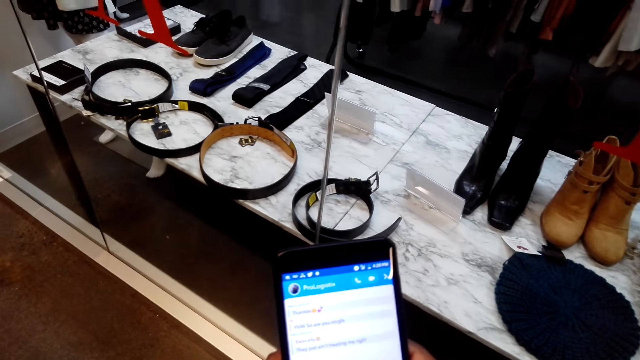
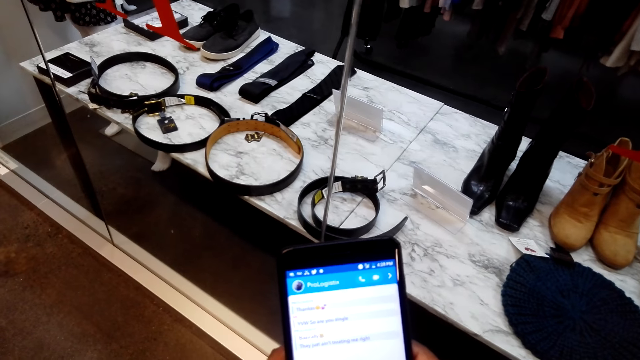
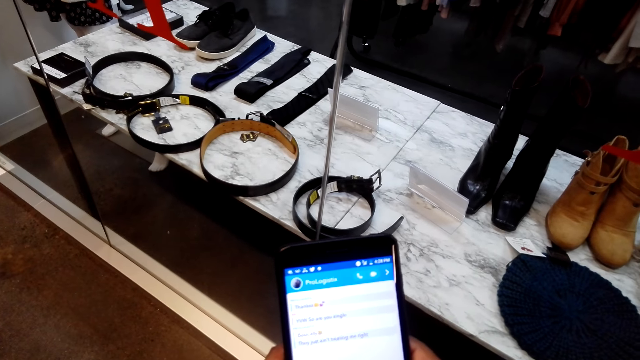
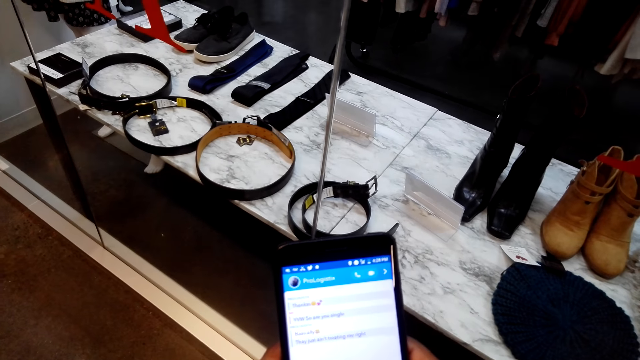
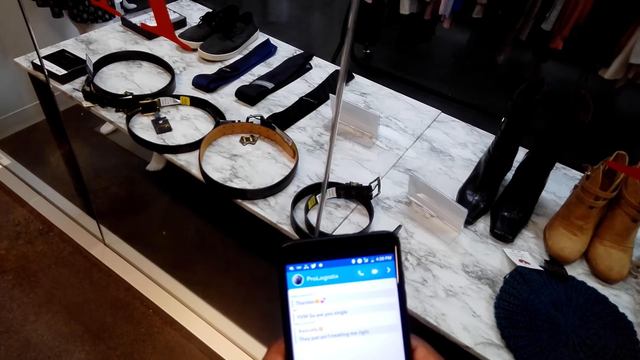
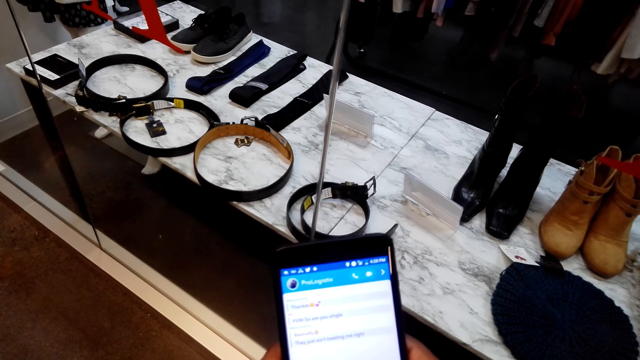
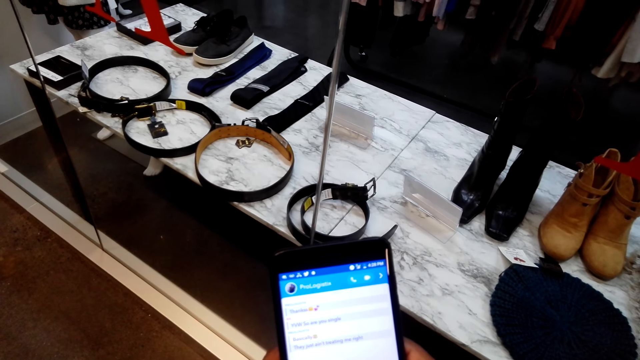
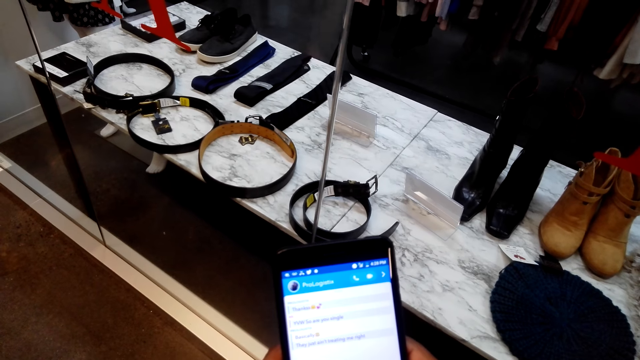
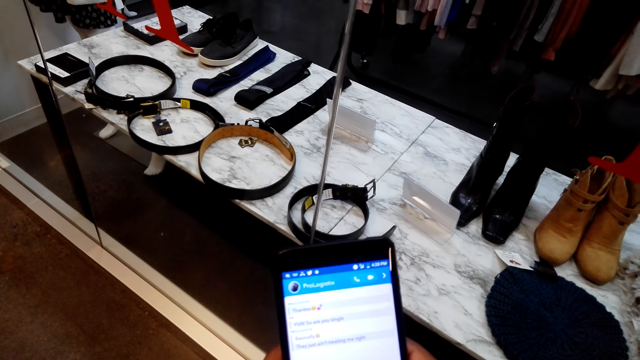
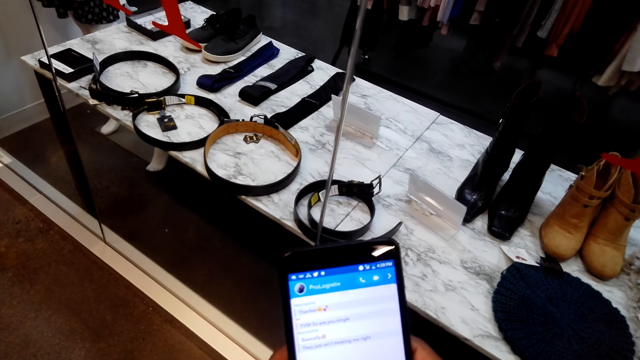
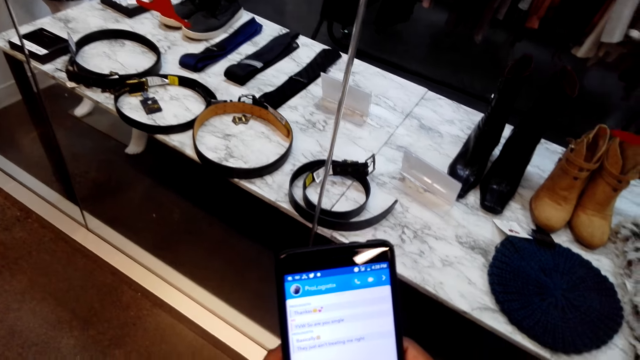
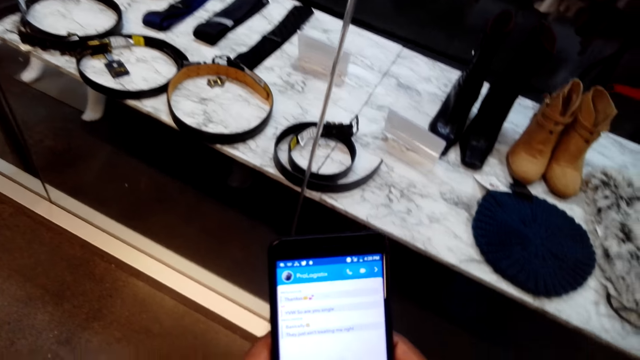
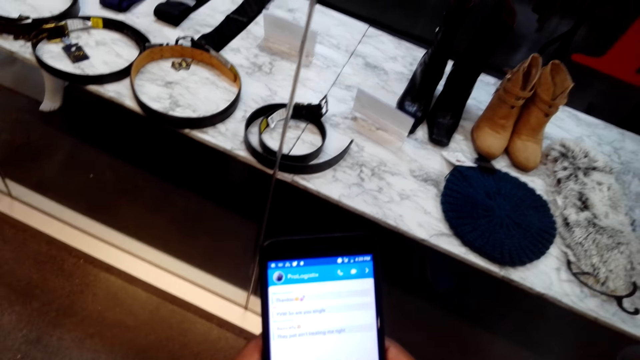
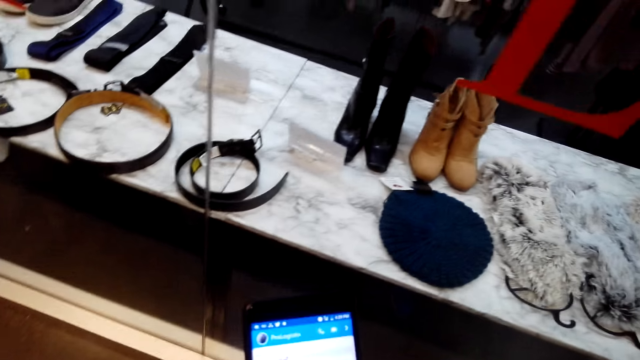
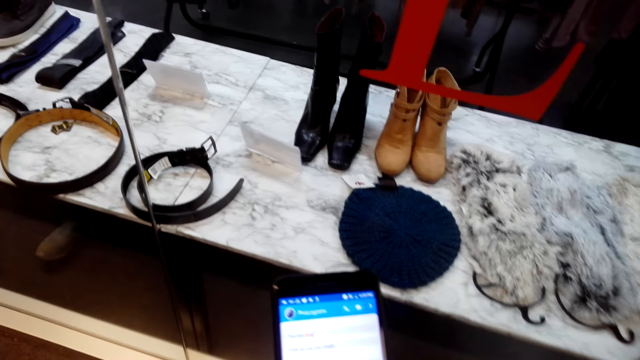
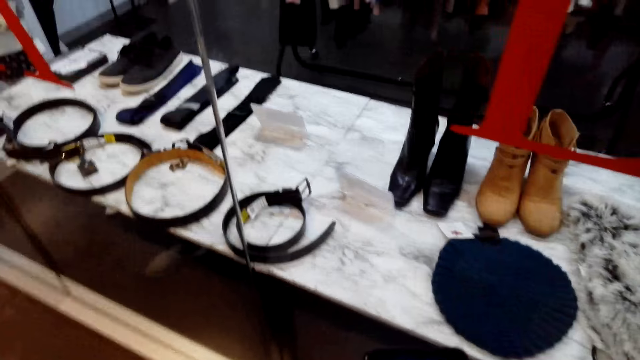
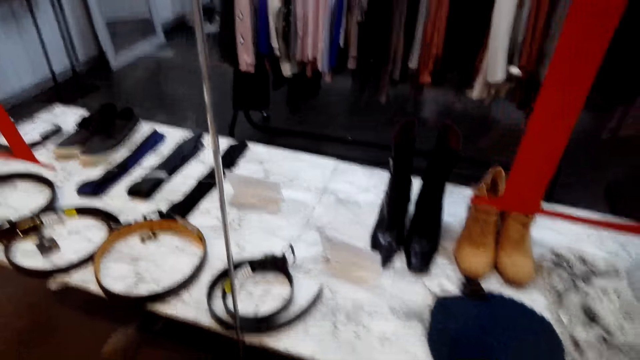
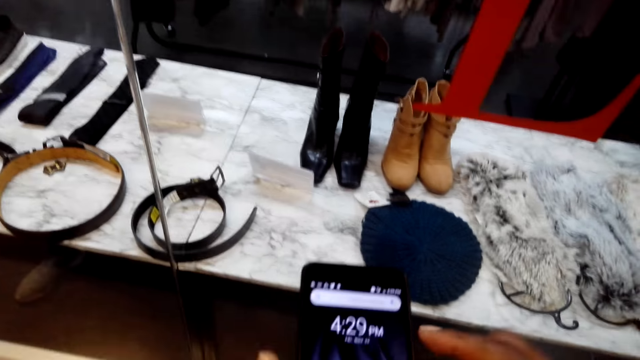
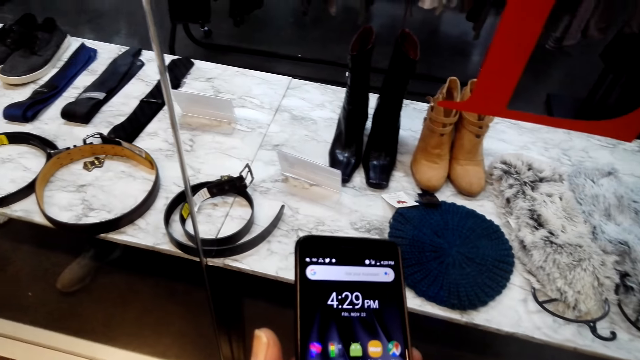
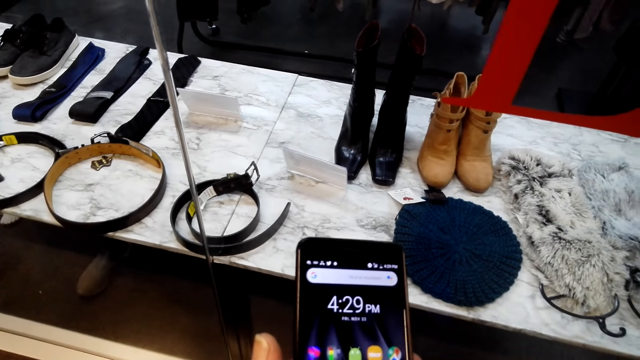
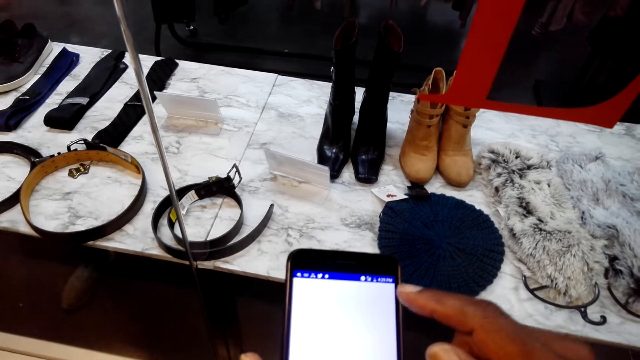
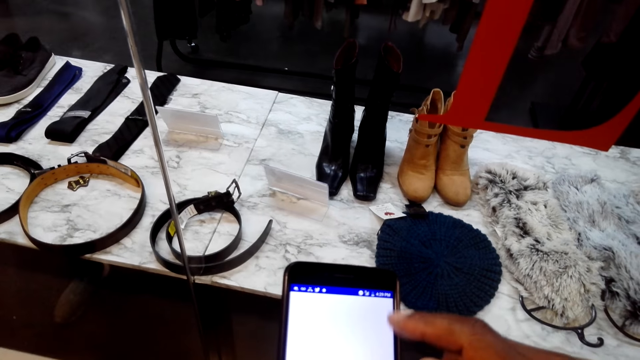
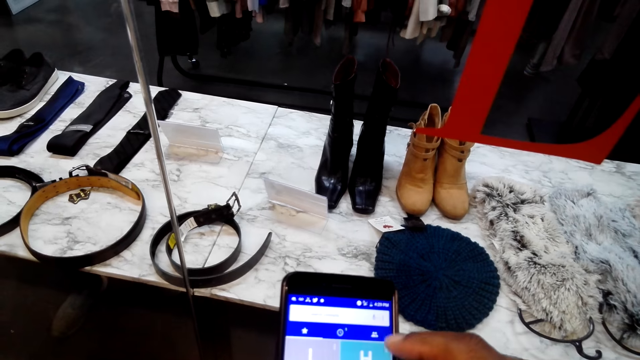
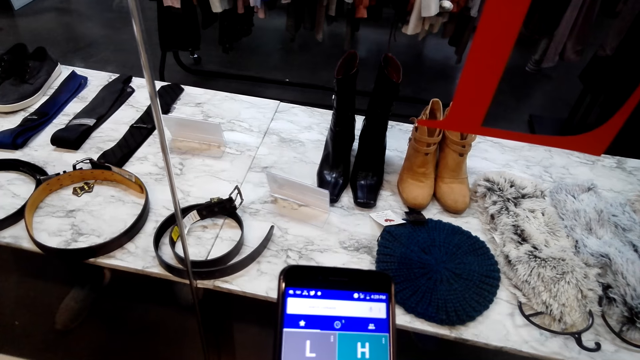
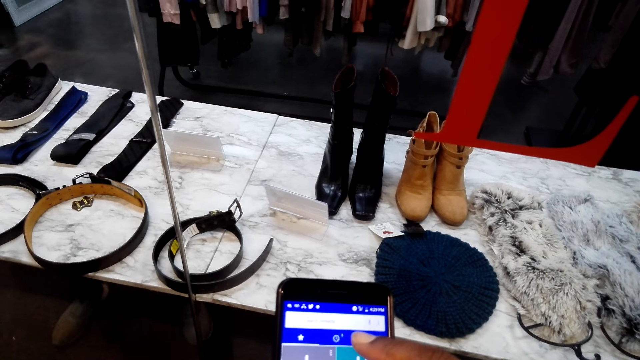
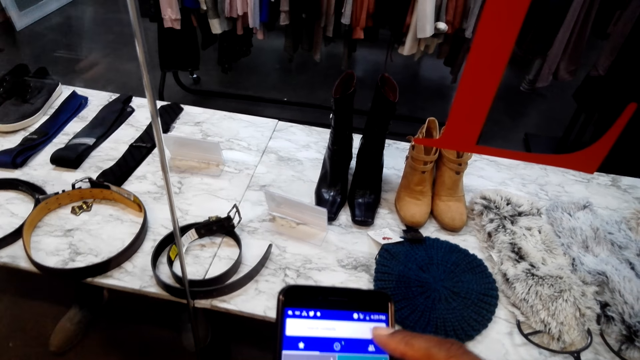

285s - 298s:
The camera wearer swipes on the phone's screen.

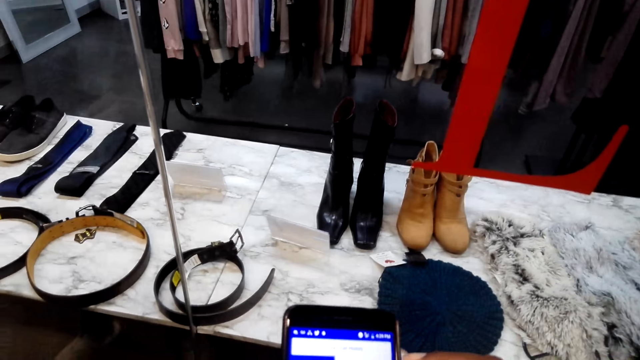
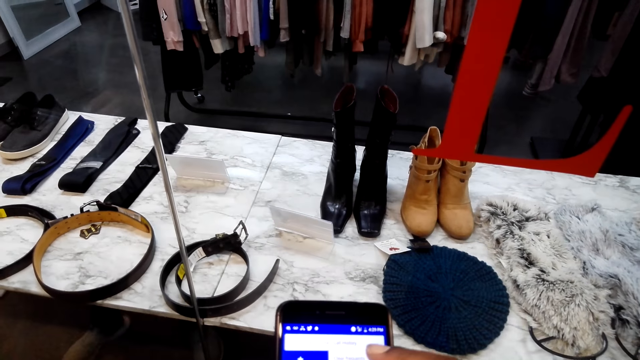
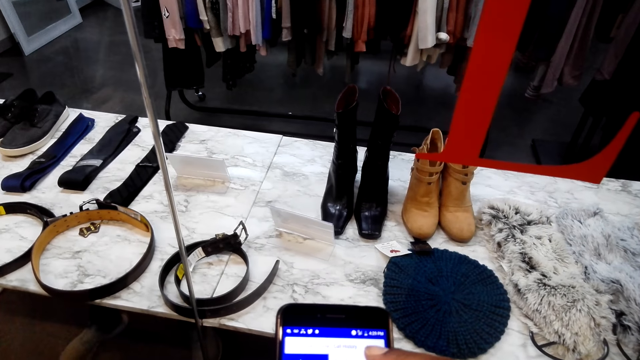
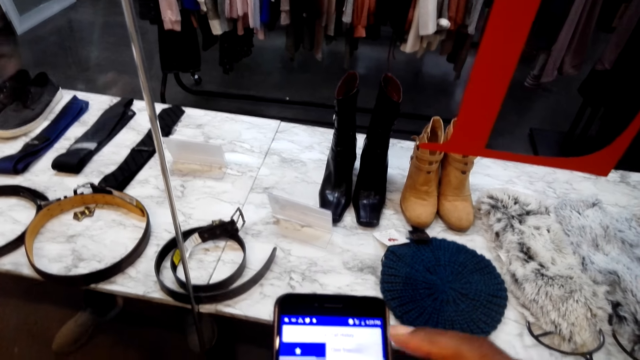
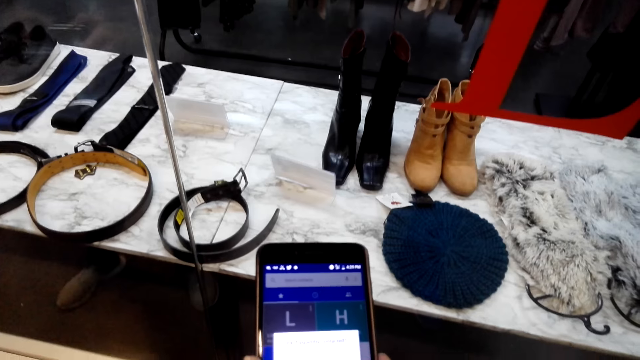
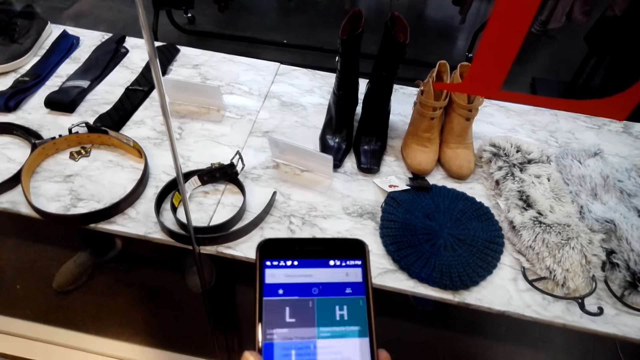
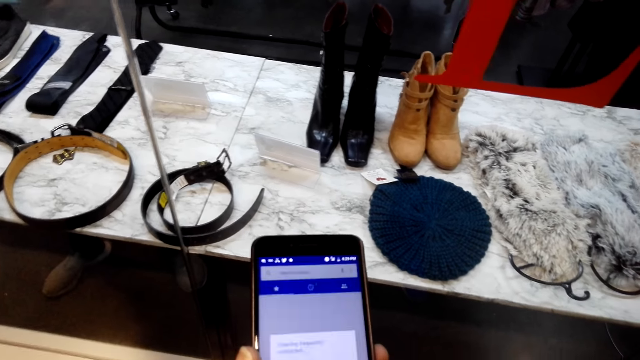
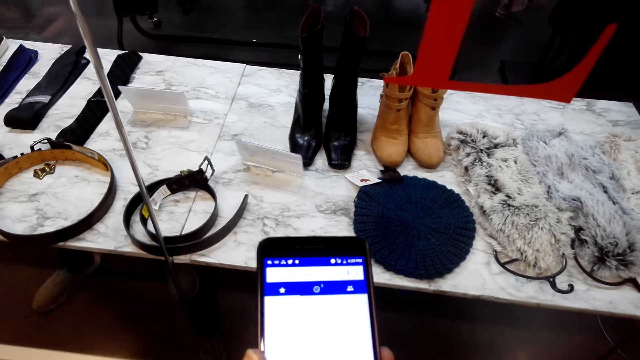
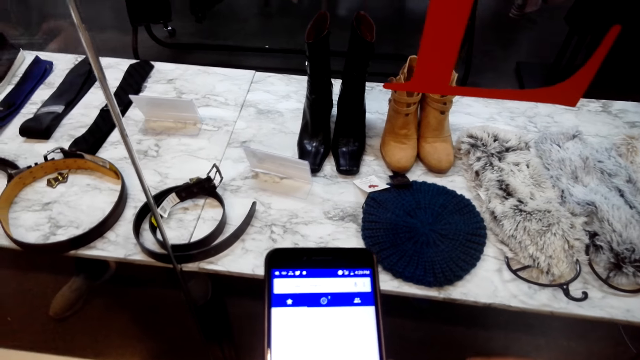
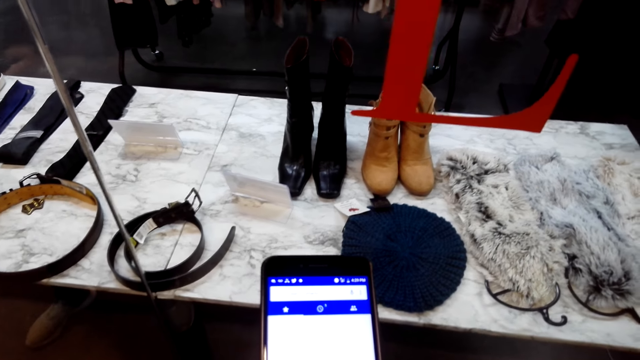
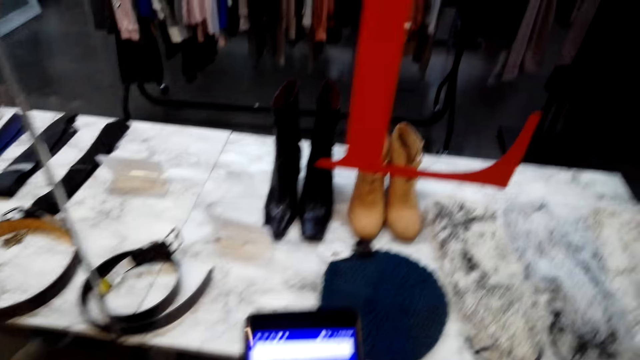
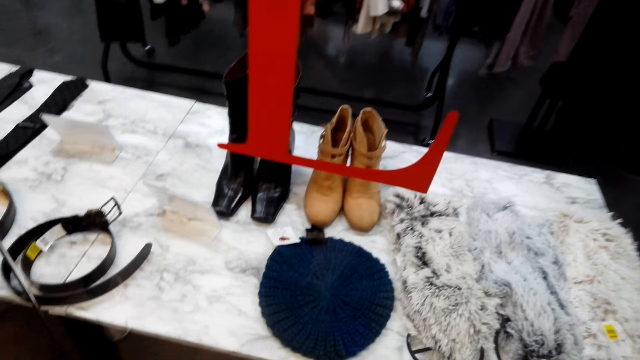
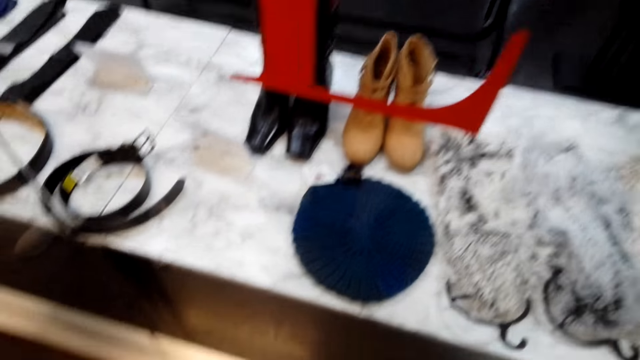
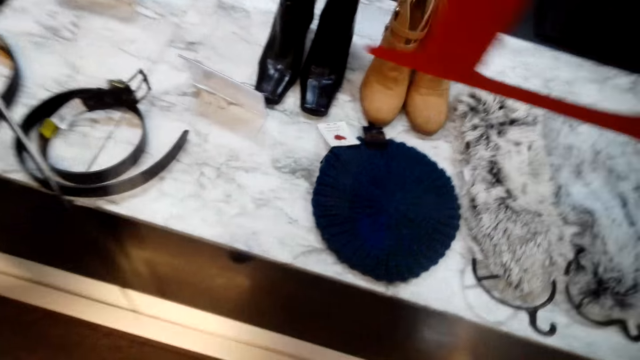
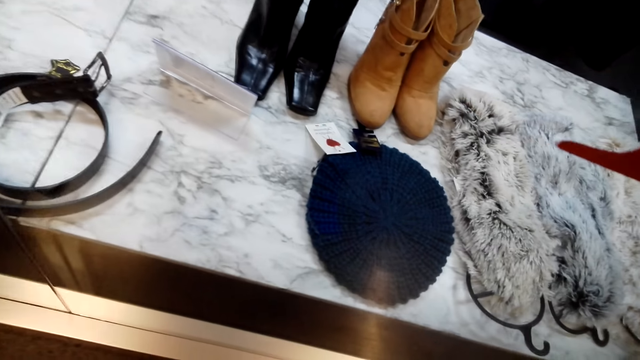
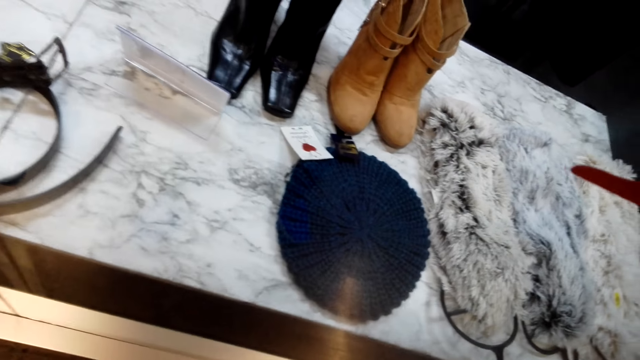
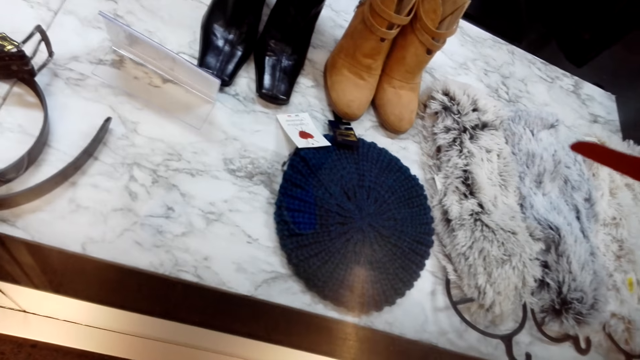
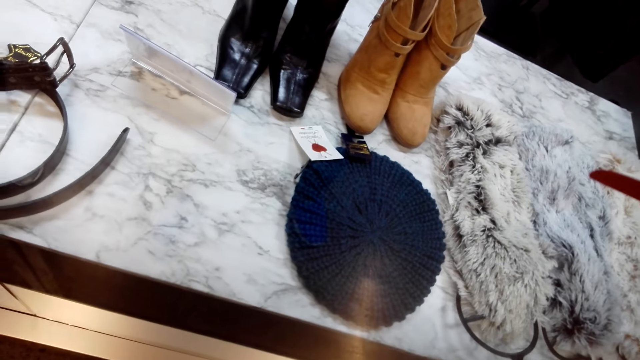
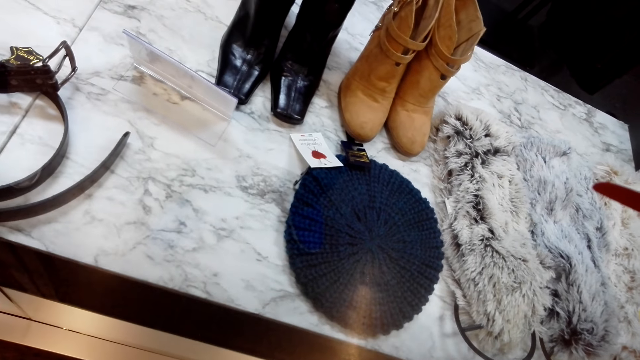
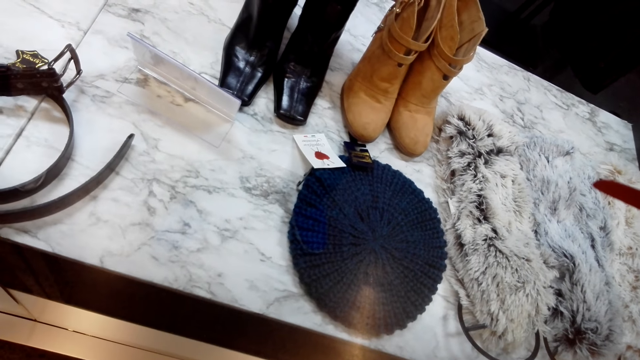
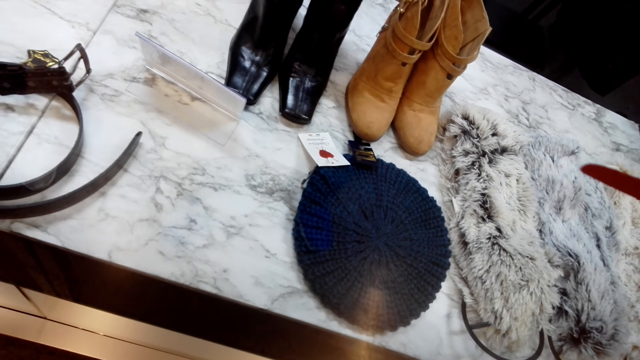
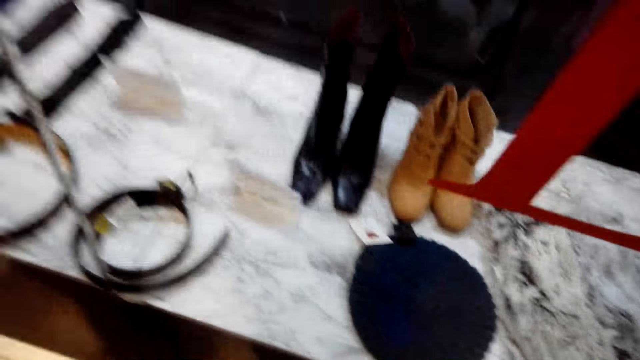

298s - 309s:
The camera wearer looks at the display. They look at the shoes.
